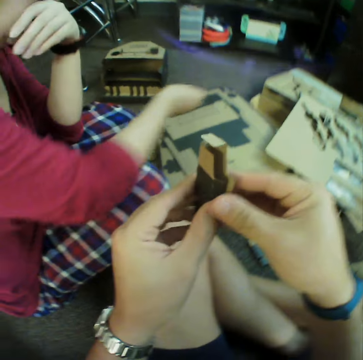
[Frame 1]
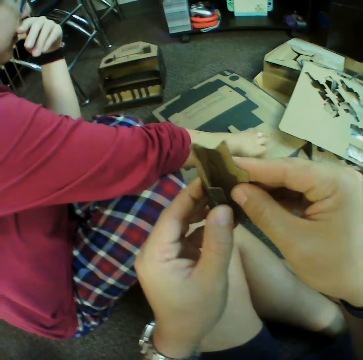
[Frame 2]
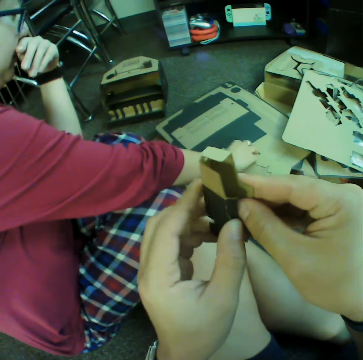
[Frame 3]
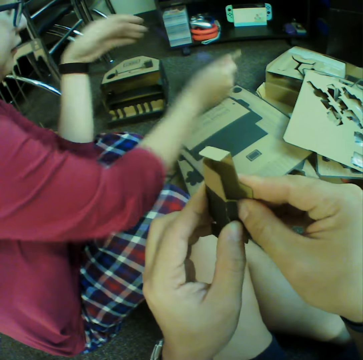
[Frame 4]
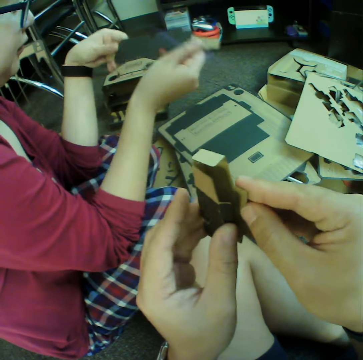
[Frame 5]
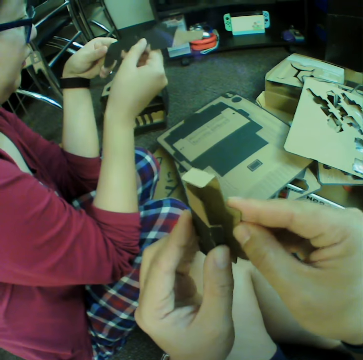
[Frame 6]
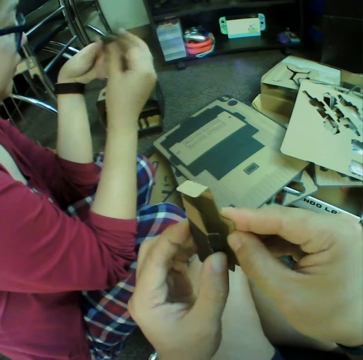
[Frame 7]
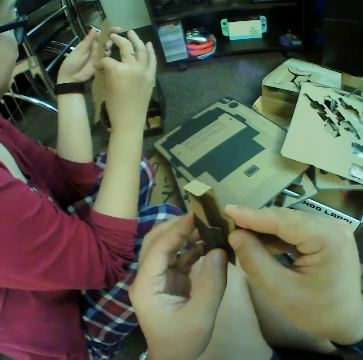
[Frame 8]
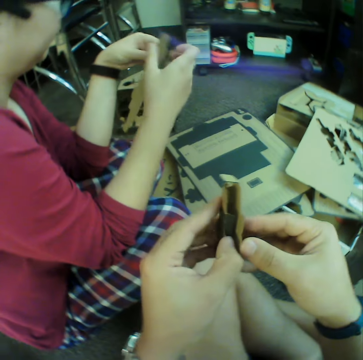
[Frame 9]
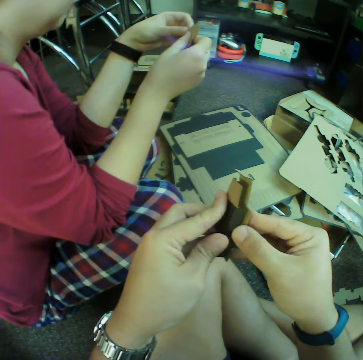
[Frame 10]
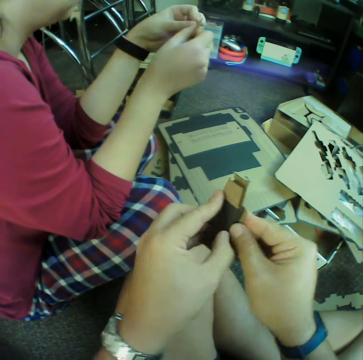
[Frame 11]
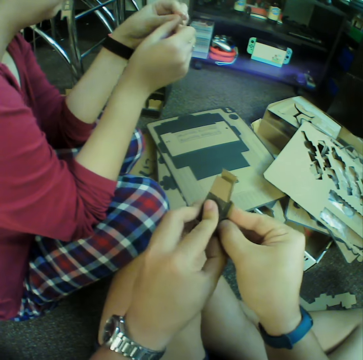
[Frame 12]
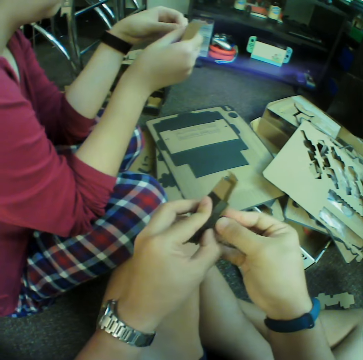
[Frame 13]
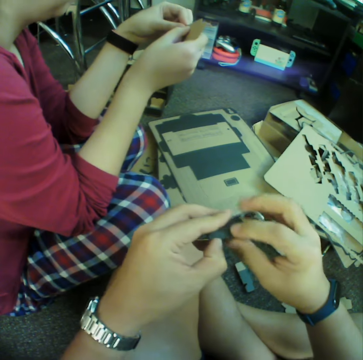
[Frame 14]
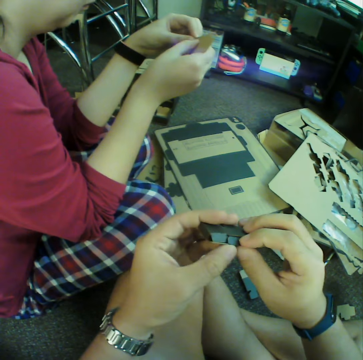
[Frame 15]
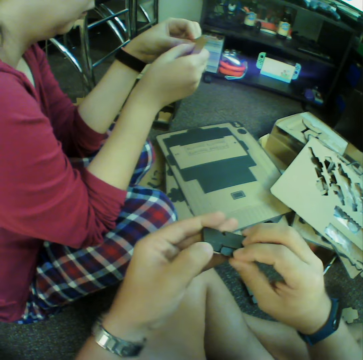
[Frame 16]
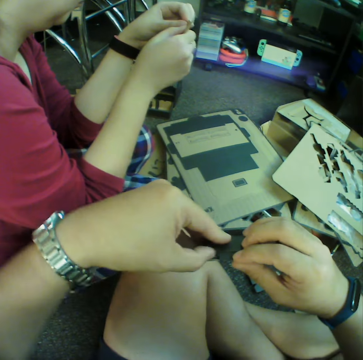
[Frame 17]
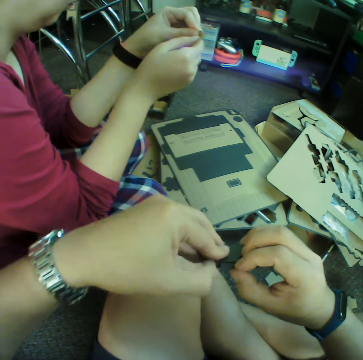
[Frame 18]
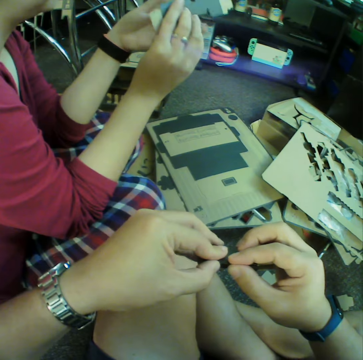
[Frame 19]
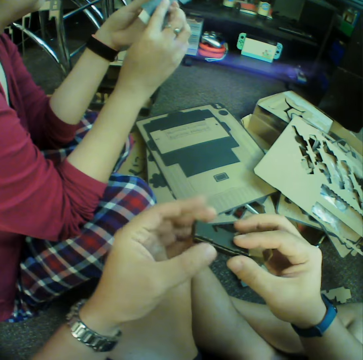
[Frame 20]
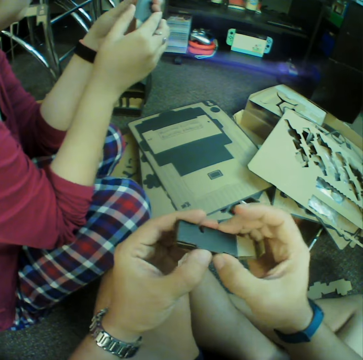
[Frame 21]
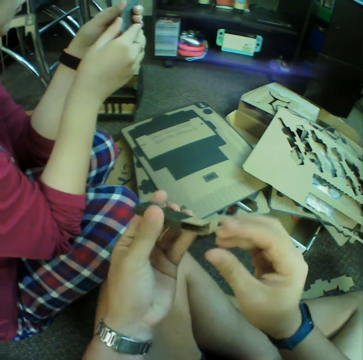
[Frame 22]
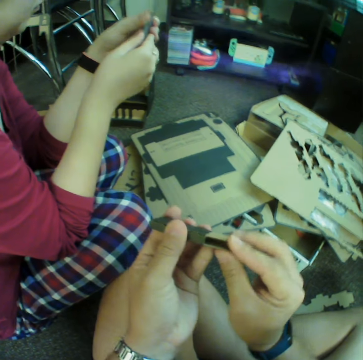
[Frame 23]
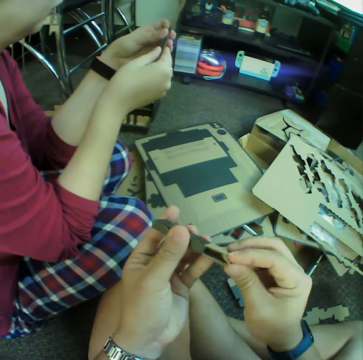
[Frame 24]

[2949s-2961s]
The camera wearer fixes the piece. A woman picks up the piece from the board. The camera wearer puts the pieces of the puzzle together. They fix the piece. They put the pieces of the puzzle together.

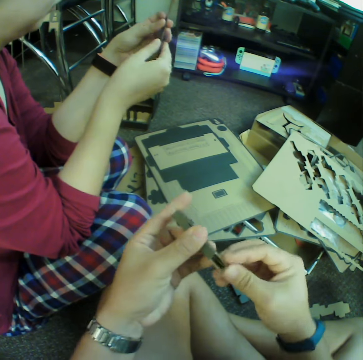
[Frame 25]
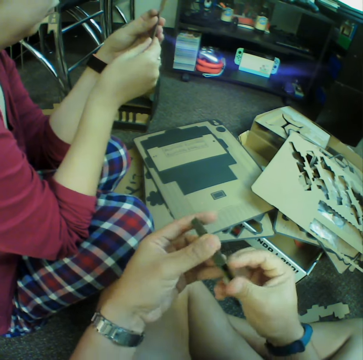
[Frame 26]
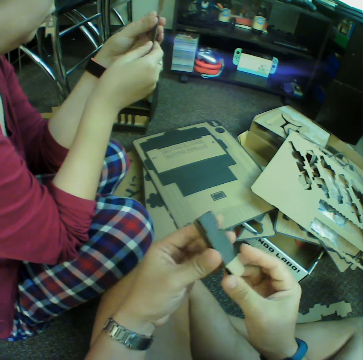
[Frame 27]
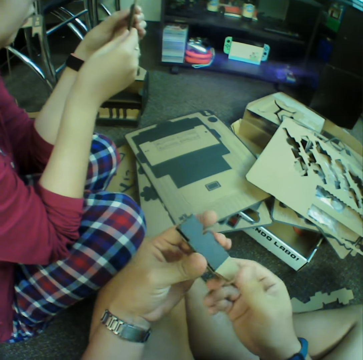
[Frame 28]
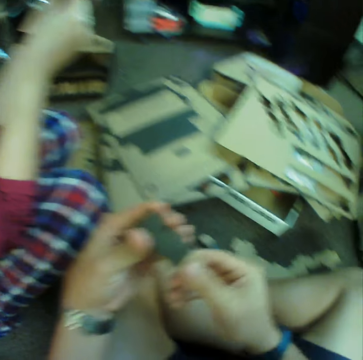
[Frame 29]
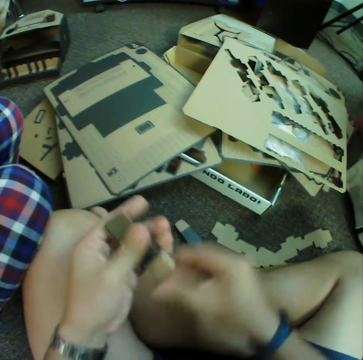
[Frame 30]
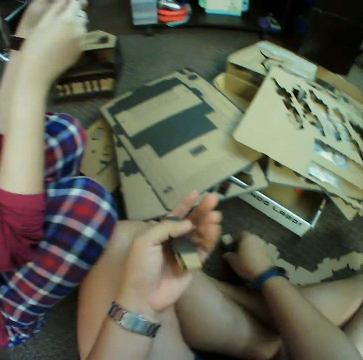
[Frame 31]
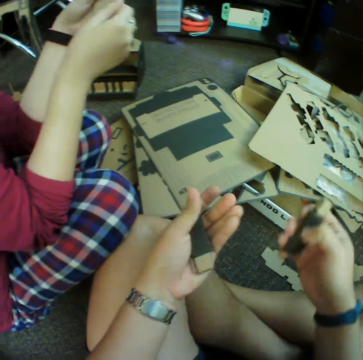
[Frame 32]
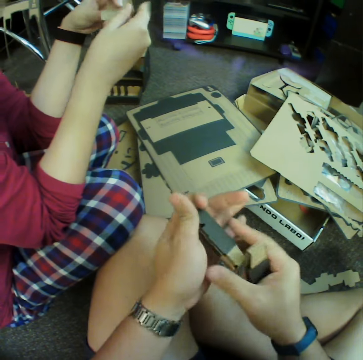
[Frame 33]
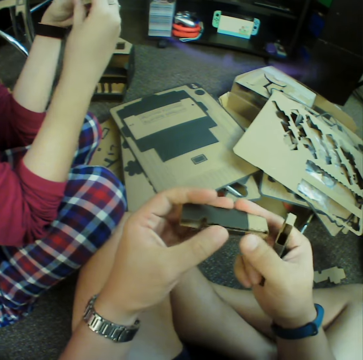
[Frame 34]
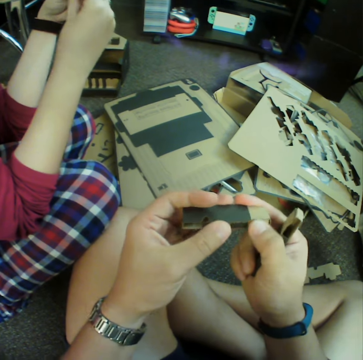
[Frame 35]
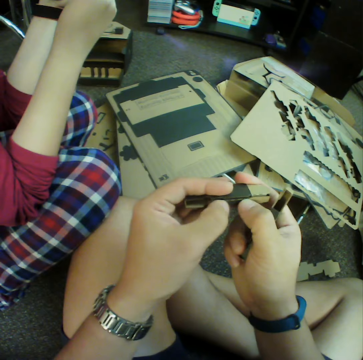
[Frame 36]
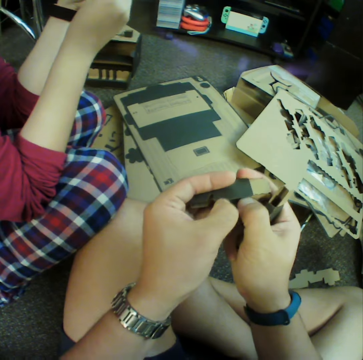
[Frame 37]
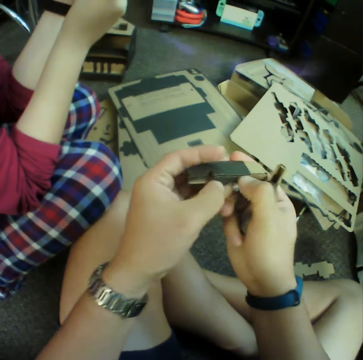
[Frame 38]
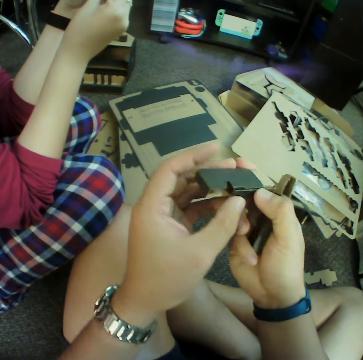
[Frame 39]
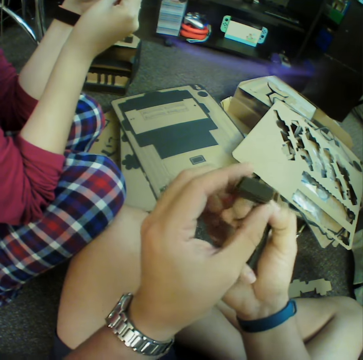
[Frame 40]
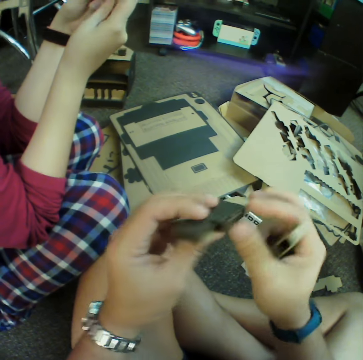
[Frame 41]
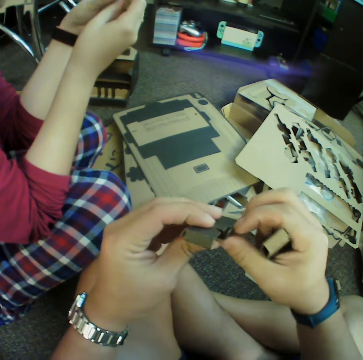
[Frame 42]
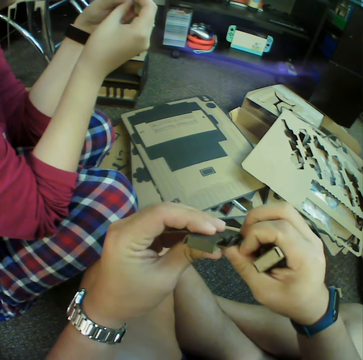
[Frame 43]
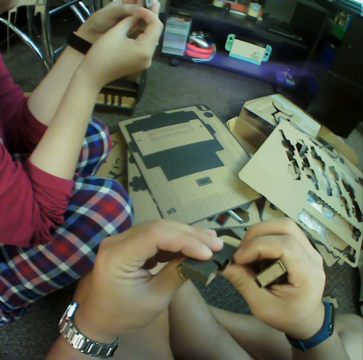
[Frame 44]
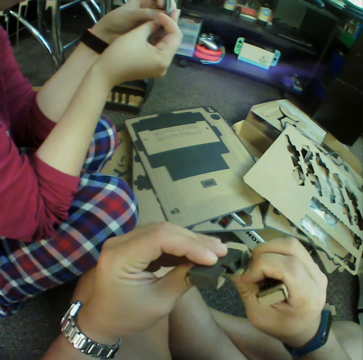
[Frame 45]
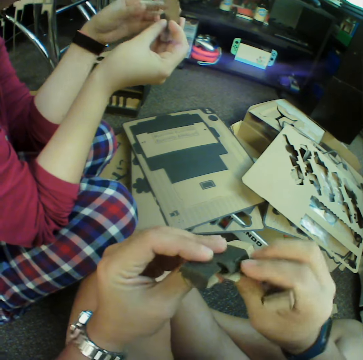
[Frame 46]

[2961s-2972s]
The camera wearer picks up the piece on the carpet. They fix the piece and put the pieces of the puzzle together.

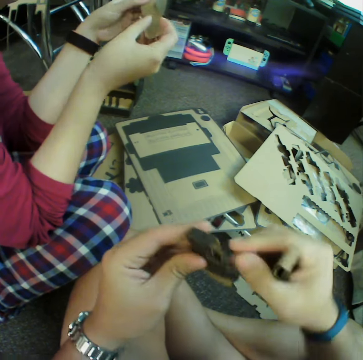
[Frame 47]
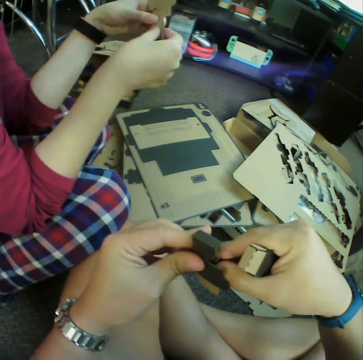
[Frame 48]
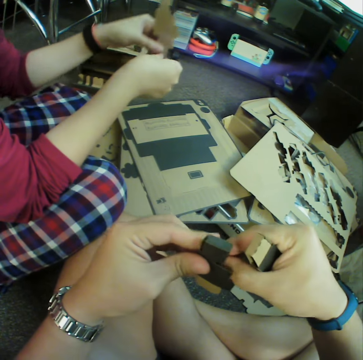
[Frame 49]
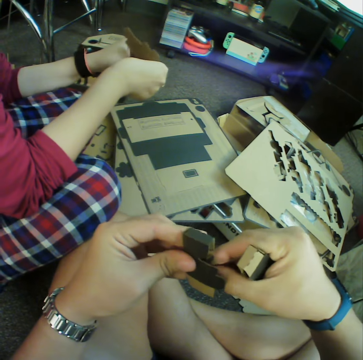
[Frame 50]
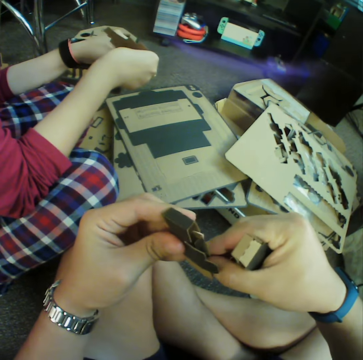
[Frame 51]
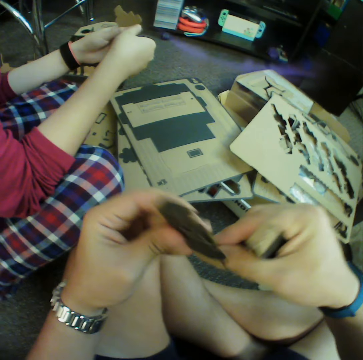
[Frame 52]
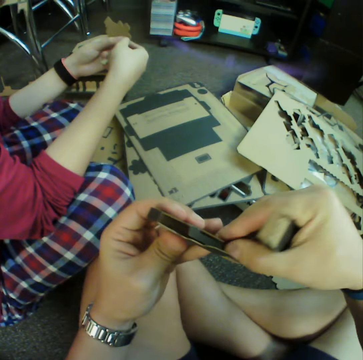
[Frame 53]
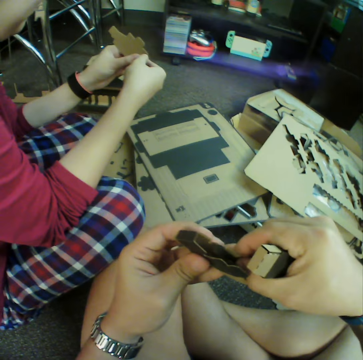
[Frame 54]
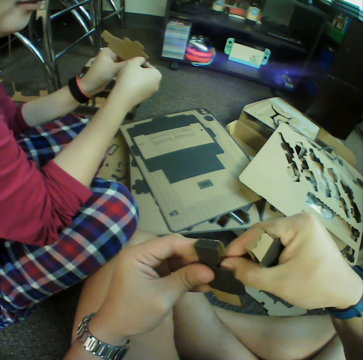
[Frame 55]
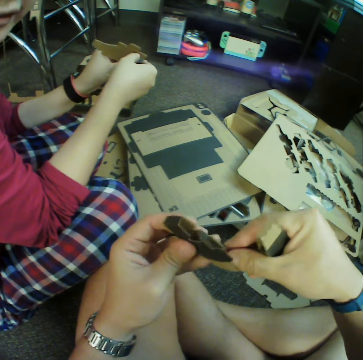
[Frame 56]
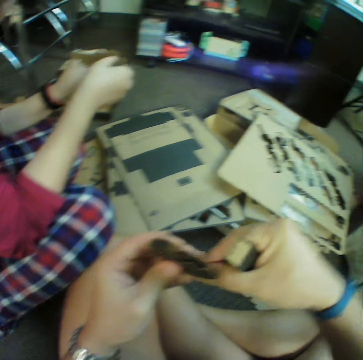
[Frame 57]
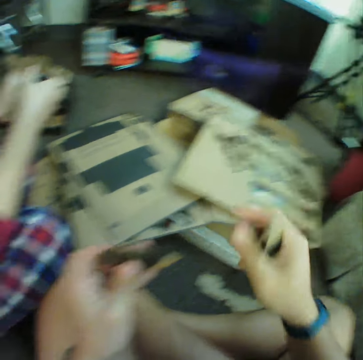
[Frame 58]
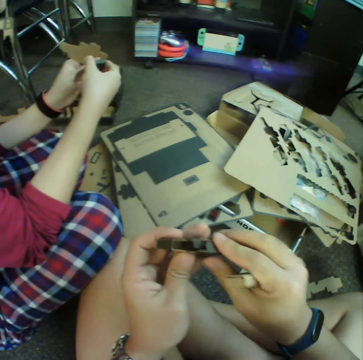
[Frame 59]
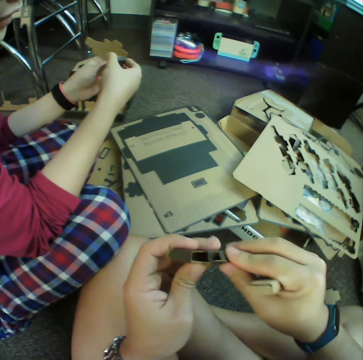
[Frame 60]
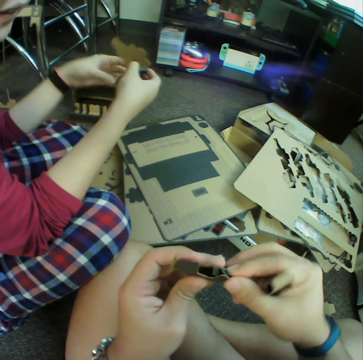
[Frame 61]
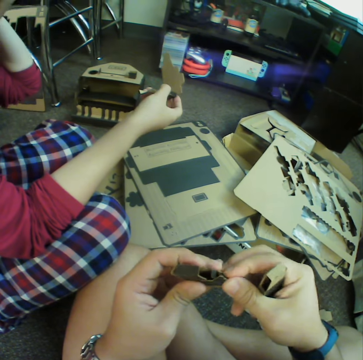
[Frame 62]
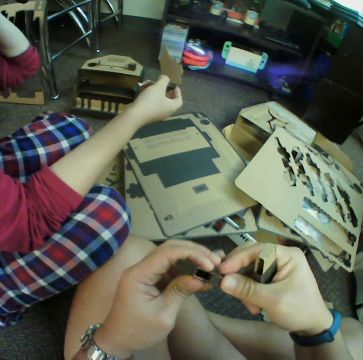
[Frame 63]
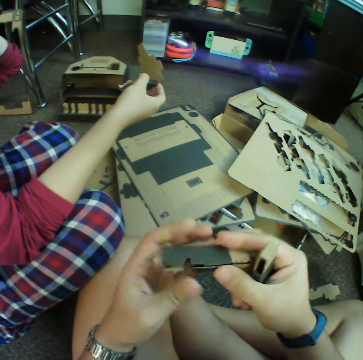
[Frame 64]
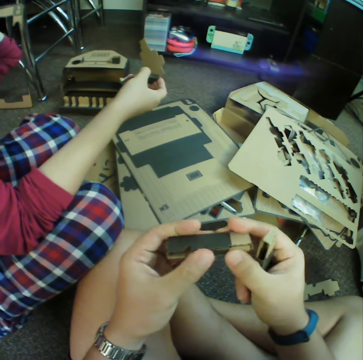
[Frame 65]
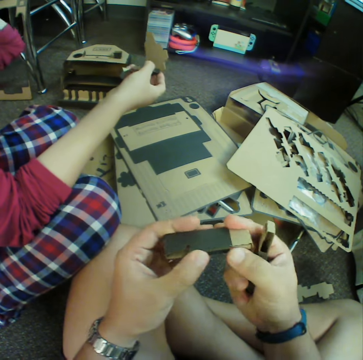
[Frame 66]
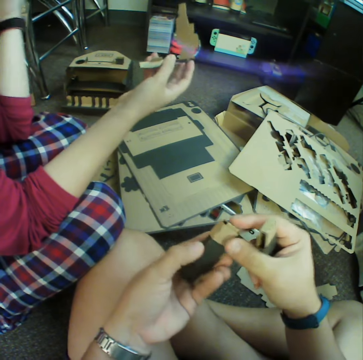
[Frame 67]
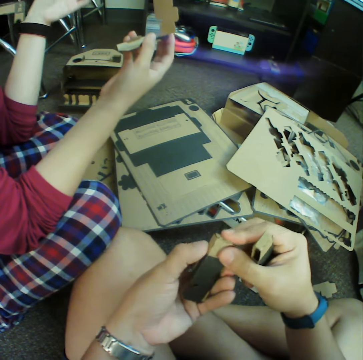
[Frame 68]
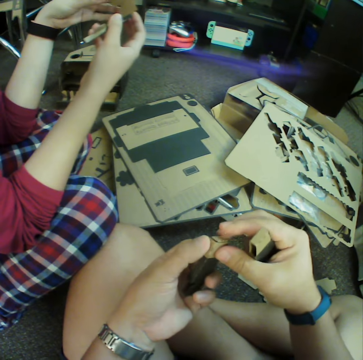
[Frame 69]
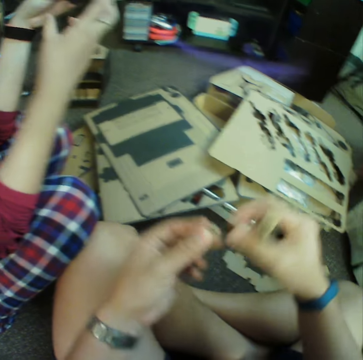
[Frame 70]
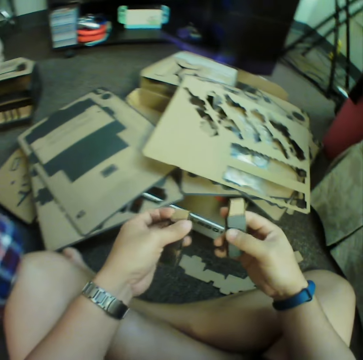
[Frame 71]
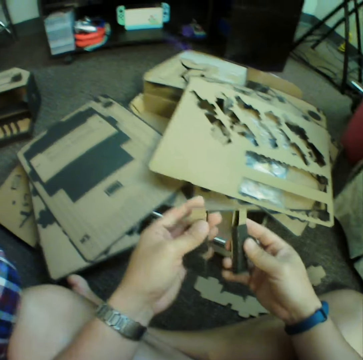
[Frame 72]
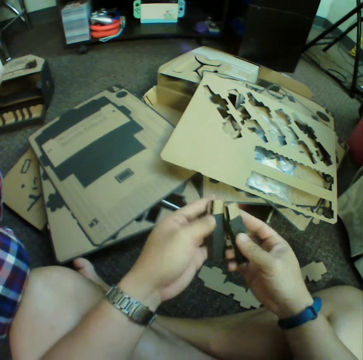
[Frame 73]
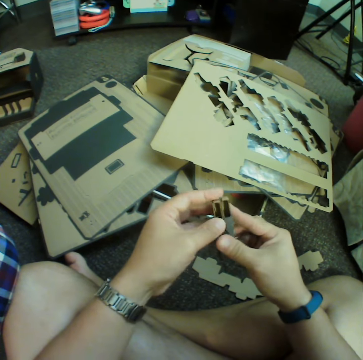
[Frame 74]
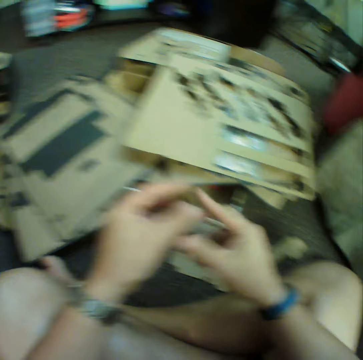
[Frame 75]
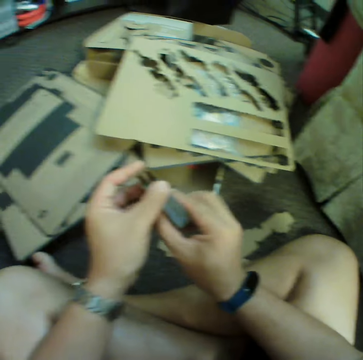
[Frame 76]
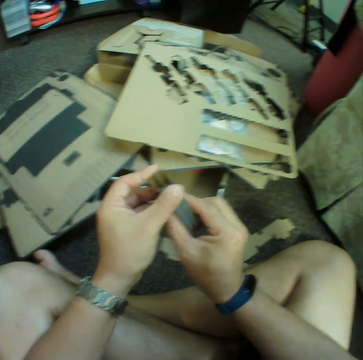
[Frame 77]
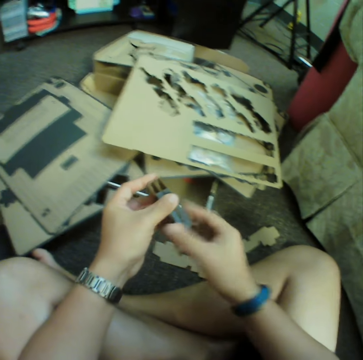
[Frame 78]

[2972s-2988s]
A woman talks to the camera wearer. The camera wearer fixes the piece. They talk to the woman. They fix the piece. The woman talks to the camera wearer. The camera wearer fixes the piece. The woman talks to the camera wearer. The camera wearer compares the pieces.
